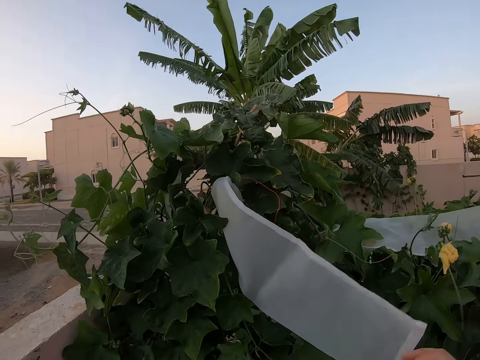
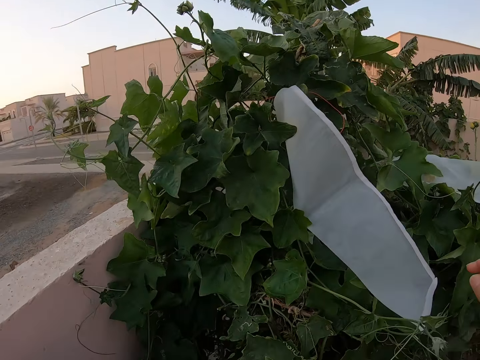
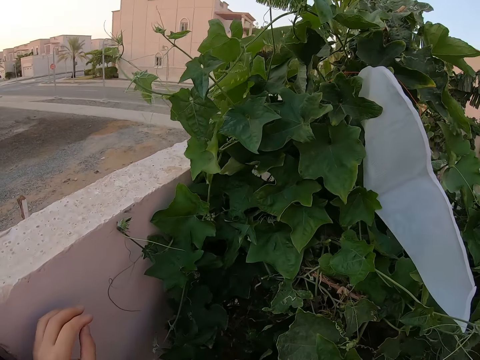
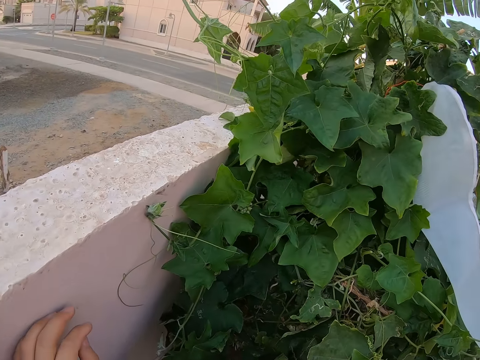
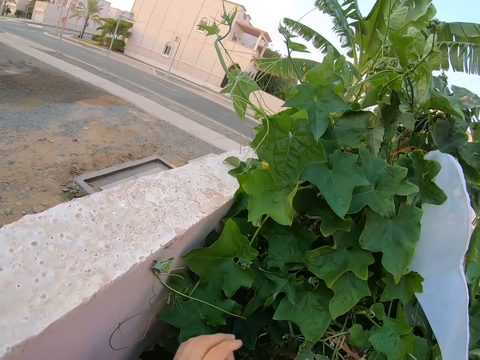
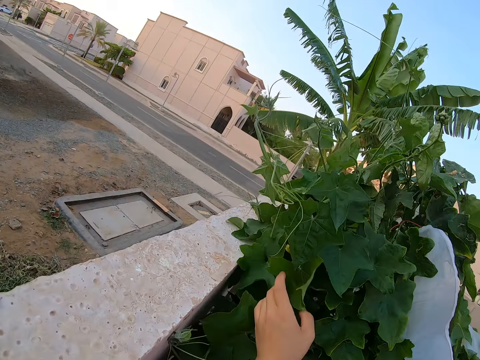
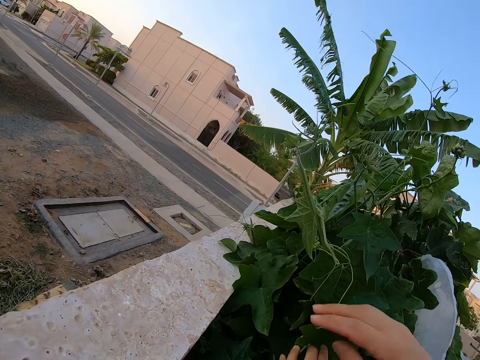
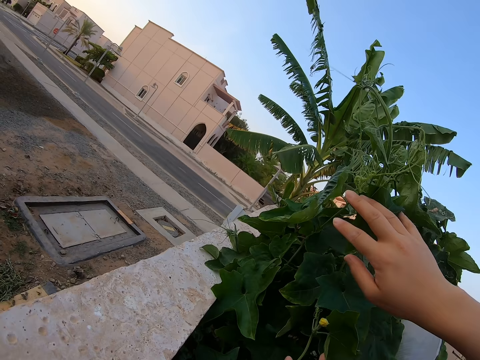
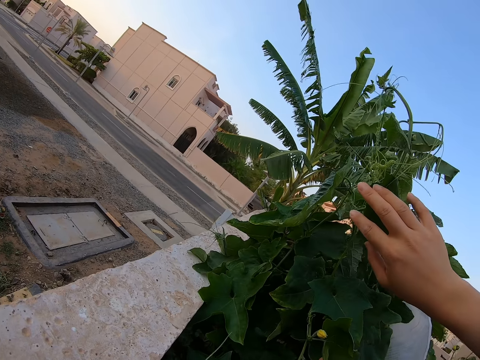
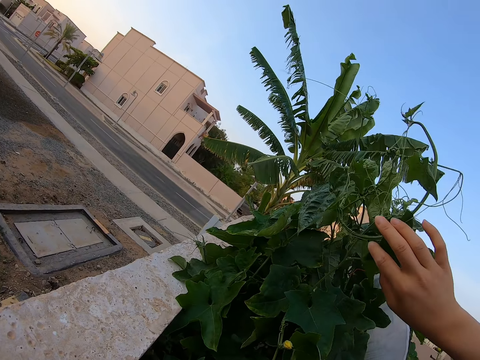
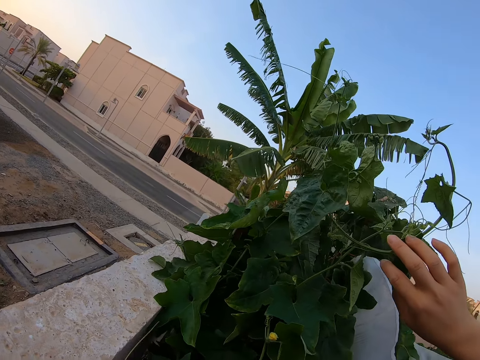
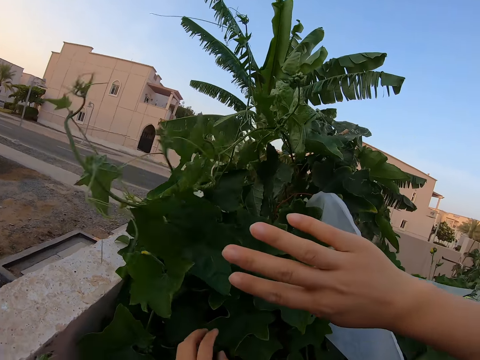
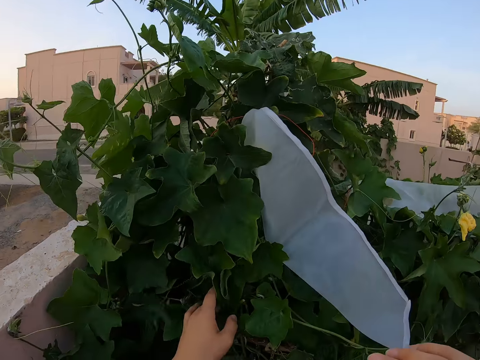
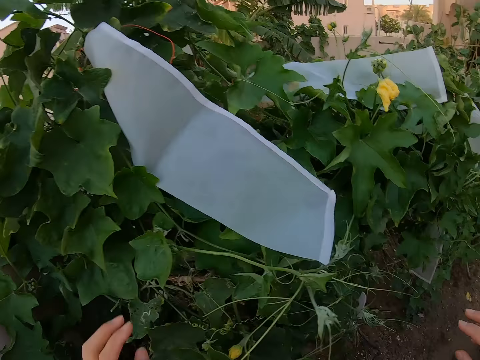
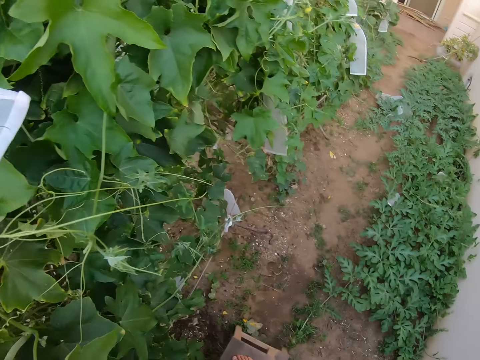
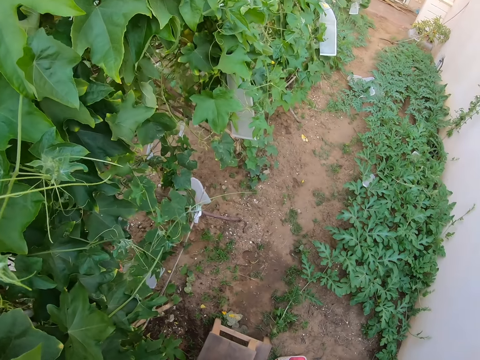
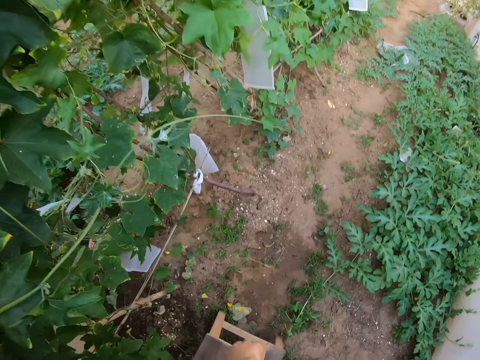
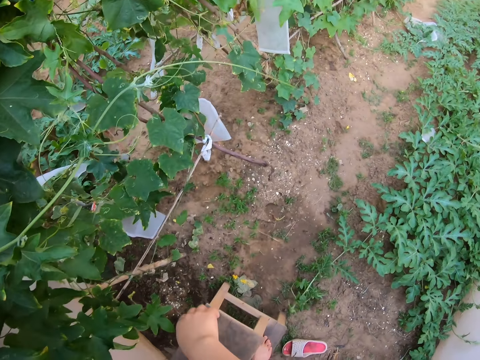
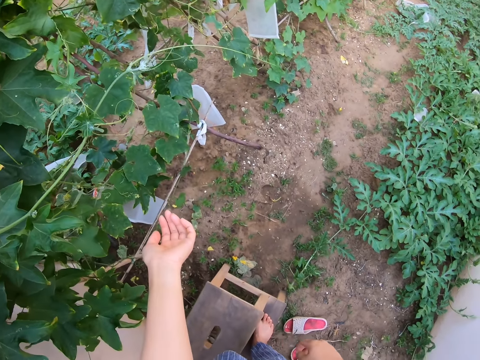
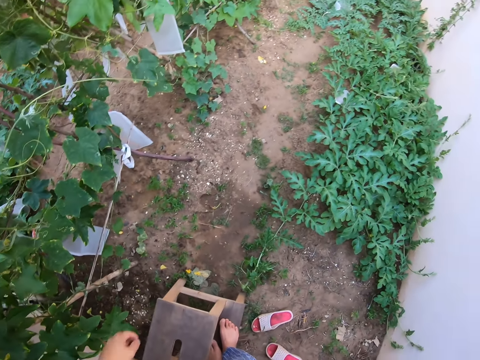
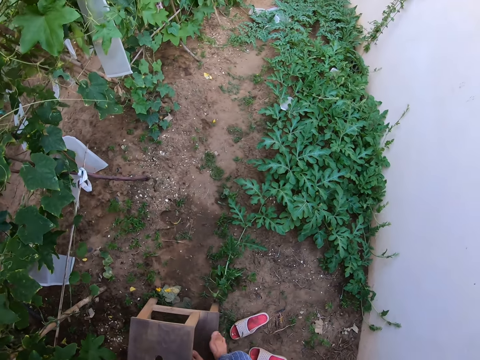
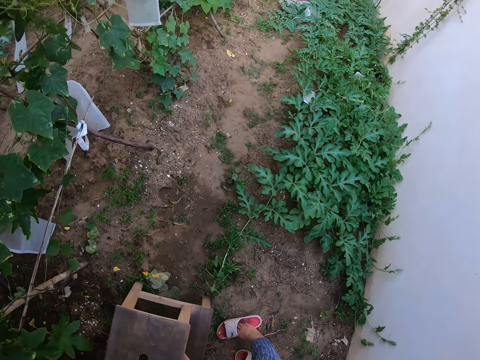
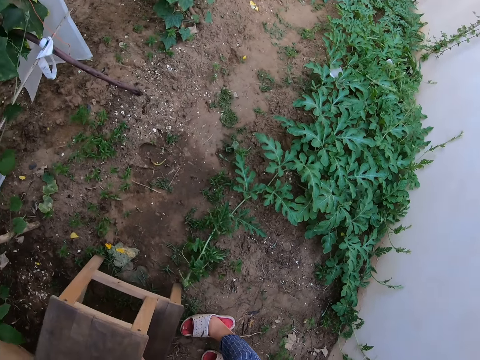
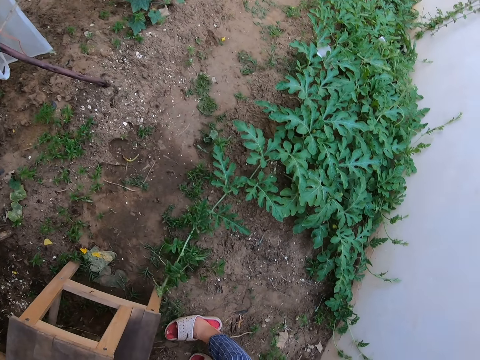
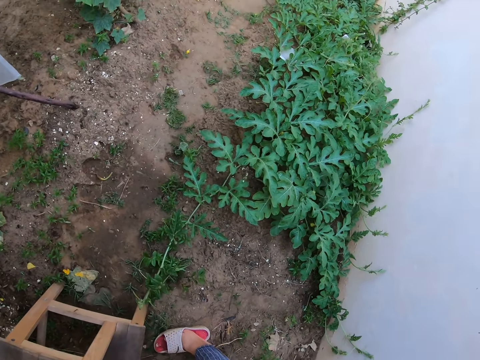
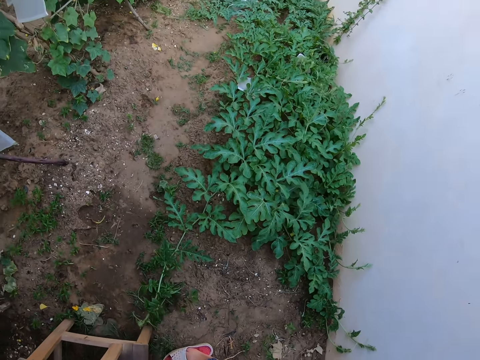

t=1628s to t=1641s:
The camera wearer touches the cucumber leaves. She stares around the garden. She stares around the garden again. She looks at her right hand. She wears a flip-flop.

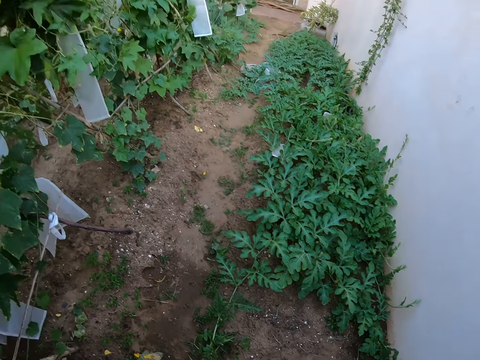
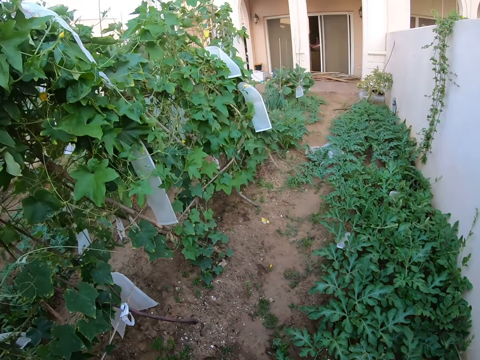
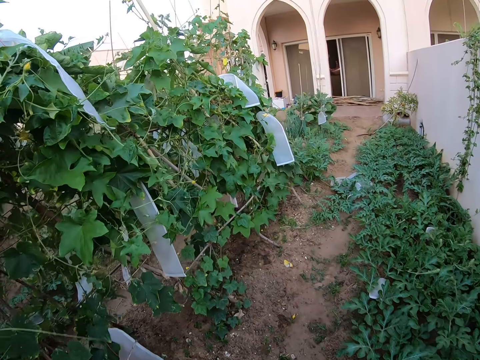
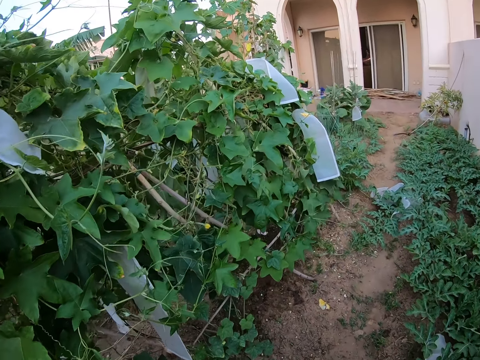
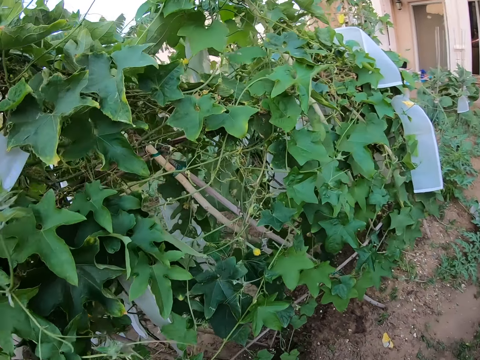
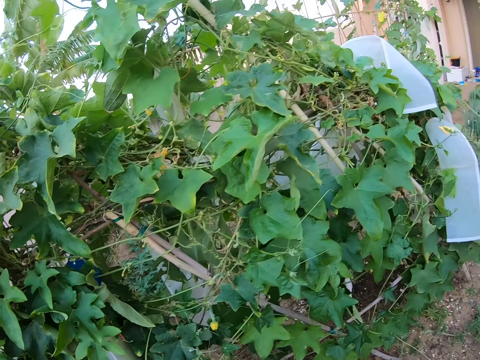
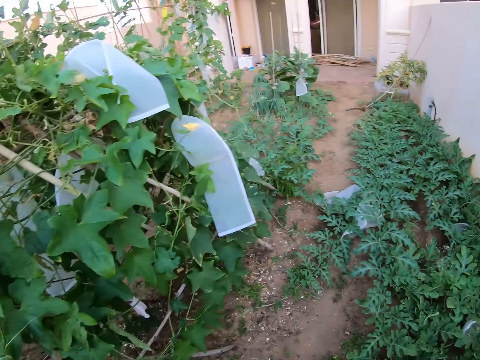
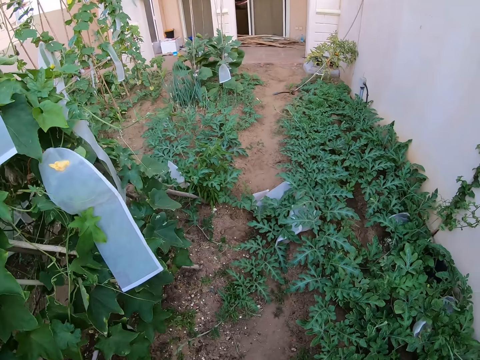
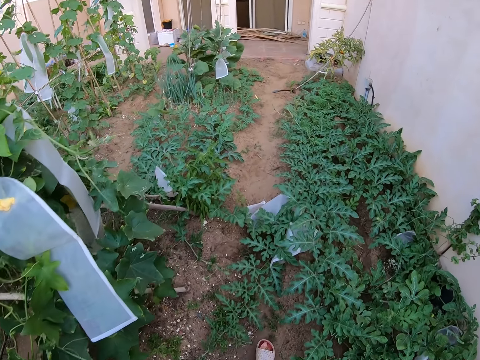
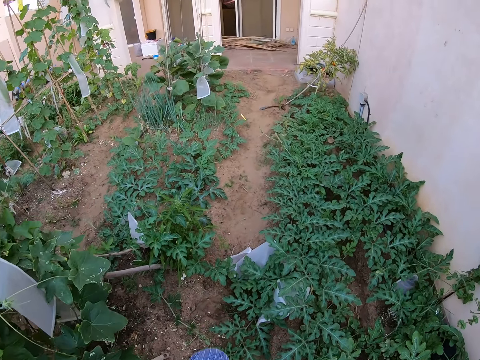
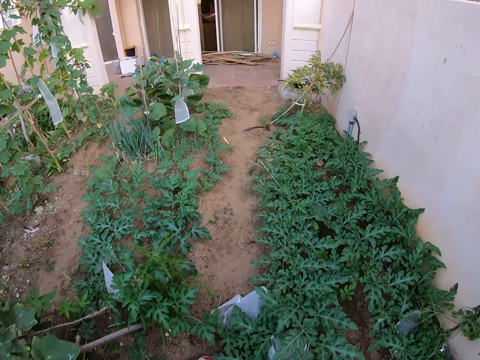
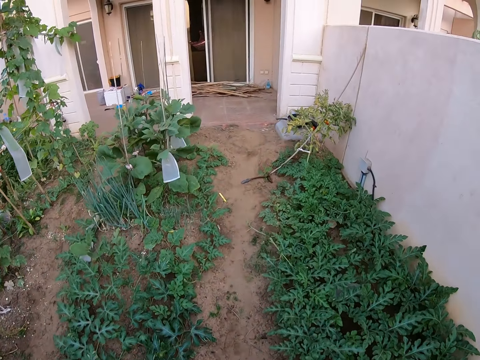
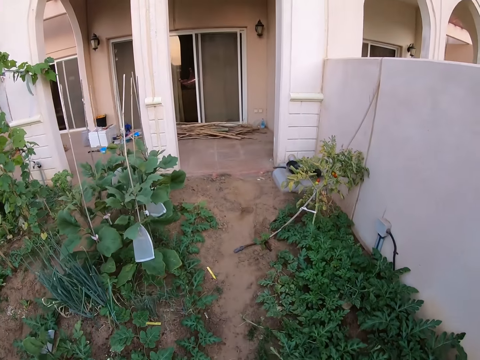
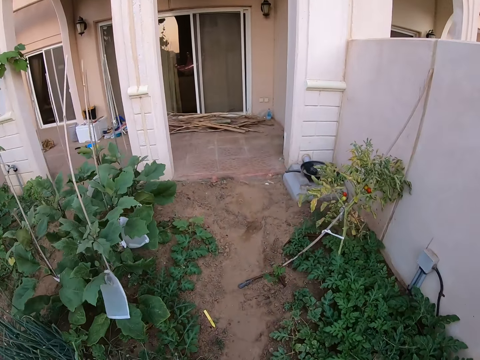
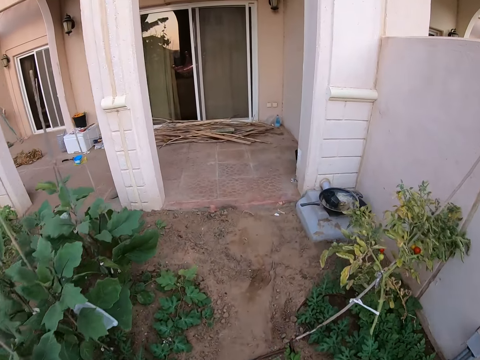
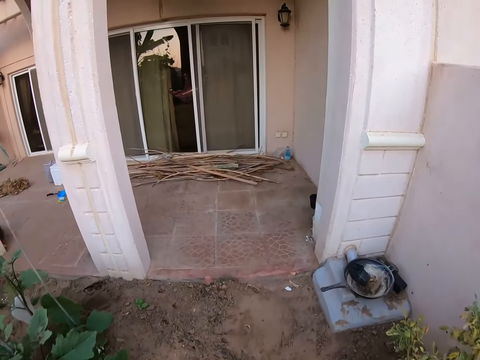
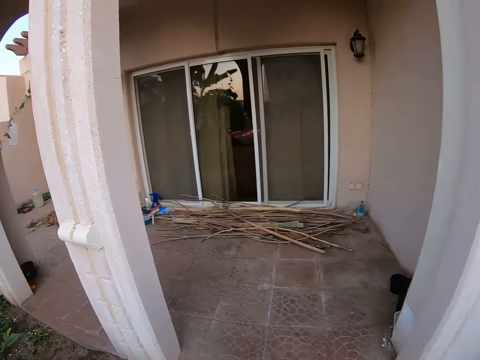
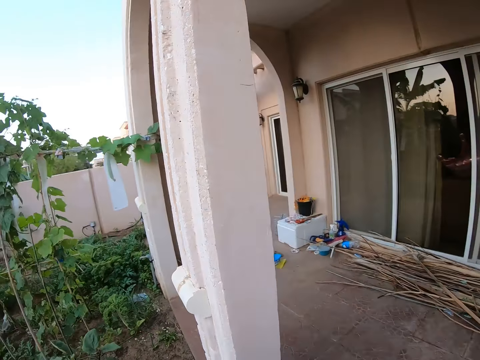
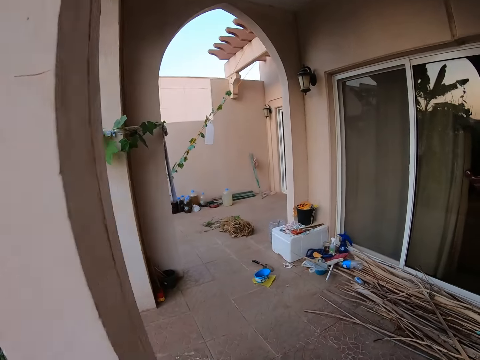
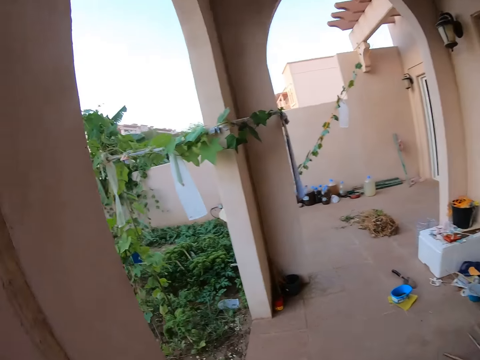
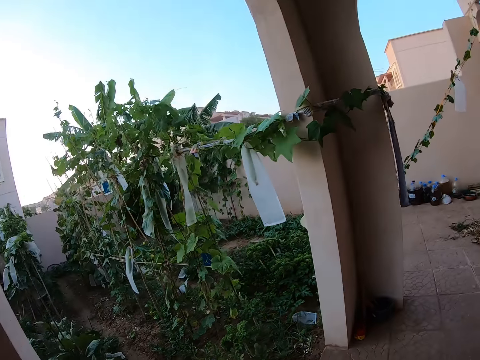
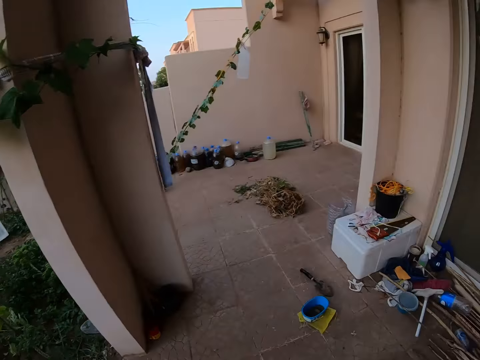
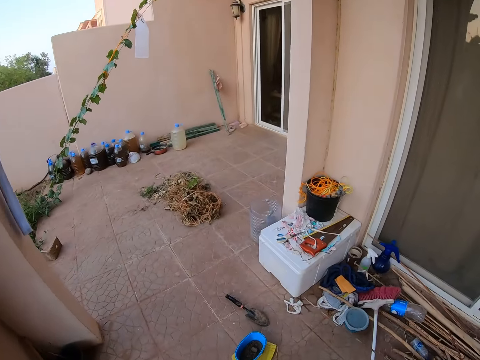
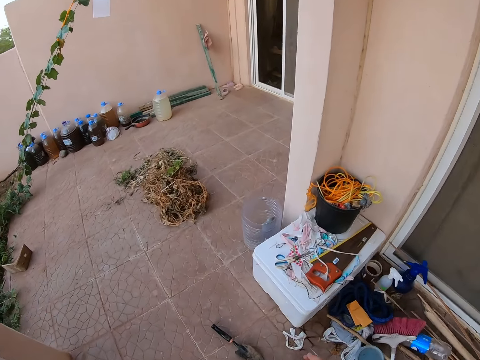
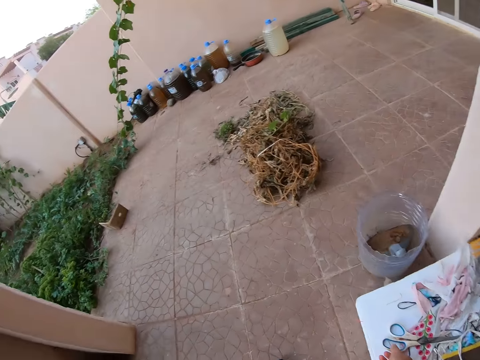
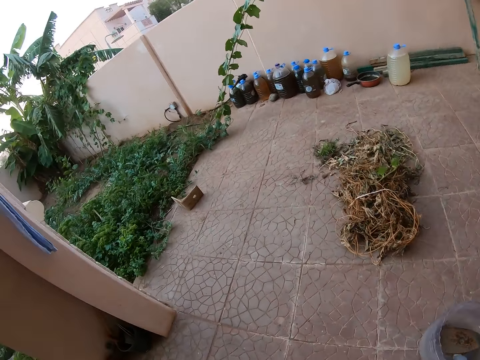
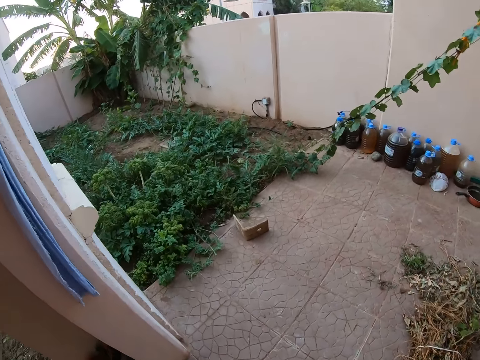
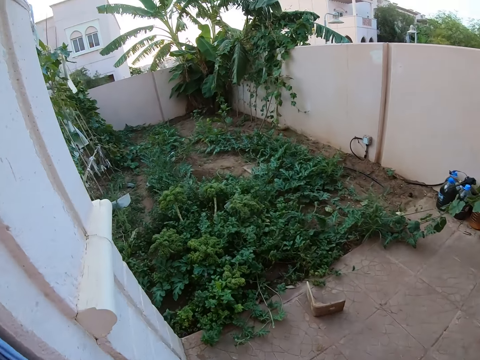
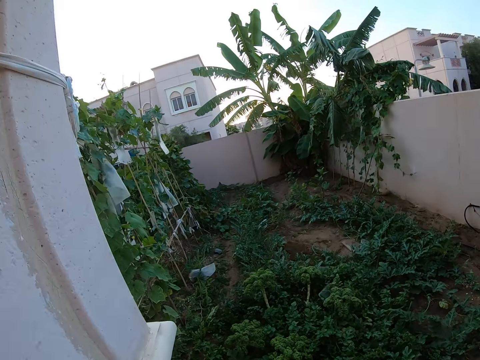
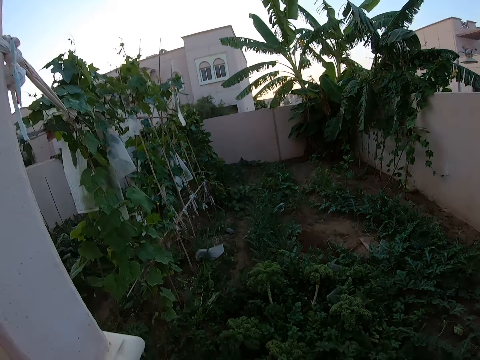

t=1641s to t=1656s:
The camera wearer walks around the garden. They look around the cucumber plant. They walk forward. They walk around the veranda.
